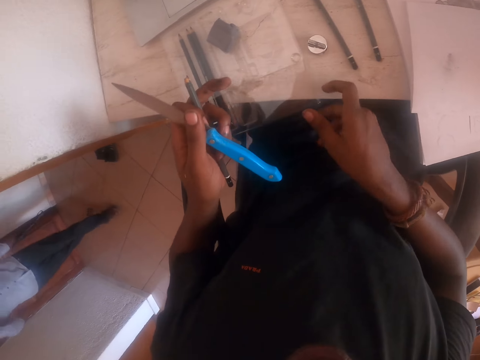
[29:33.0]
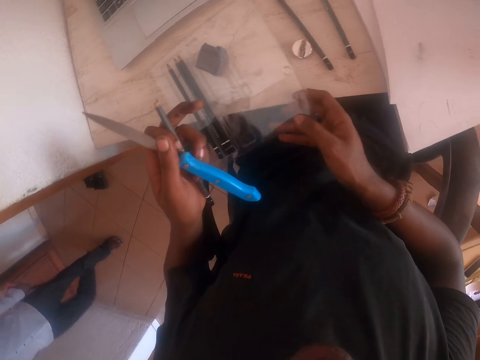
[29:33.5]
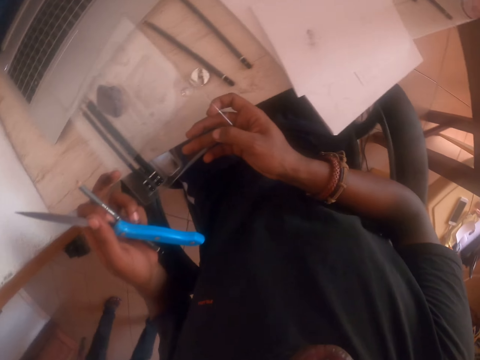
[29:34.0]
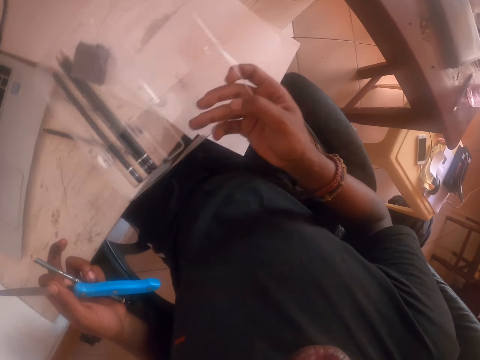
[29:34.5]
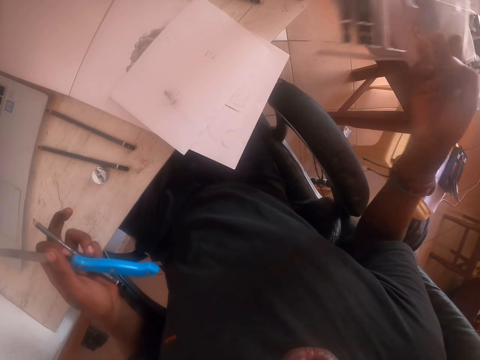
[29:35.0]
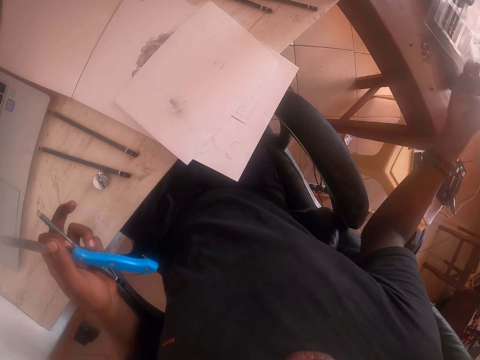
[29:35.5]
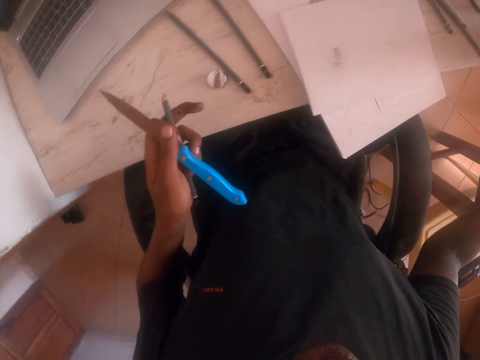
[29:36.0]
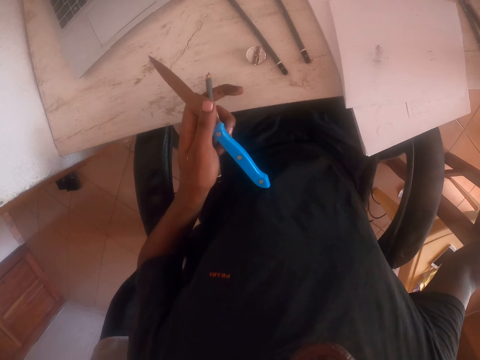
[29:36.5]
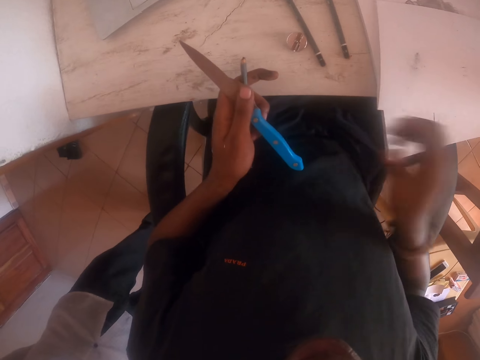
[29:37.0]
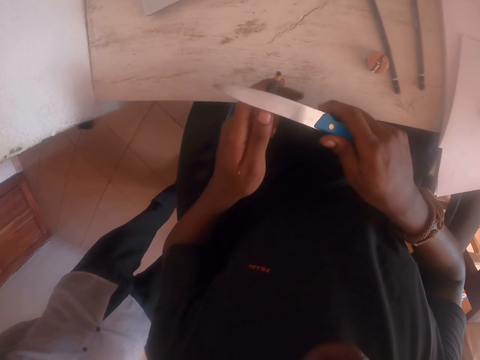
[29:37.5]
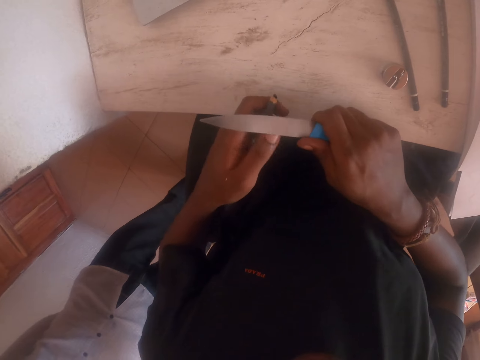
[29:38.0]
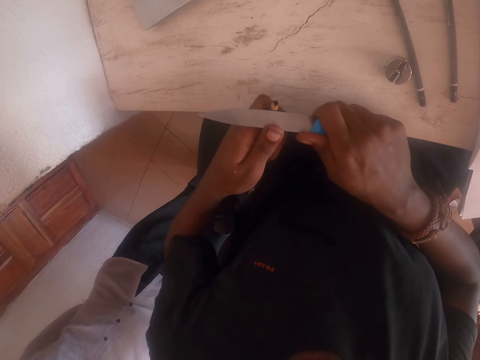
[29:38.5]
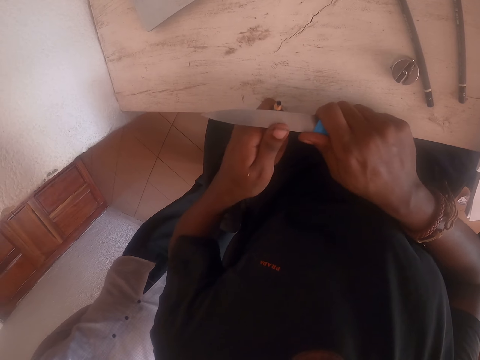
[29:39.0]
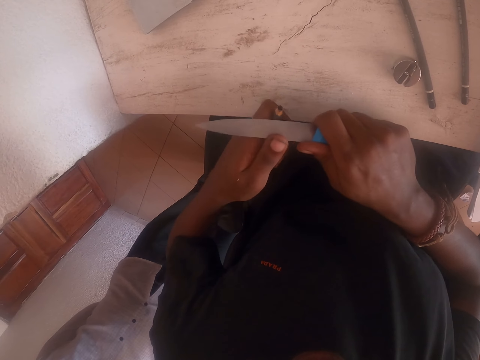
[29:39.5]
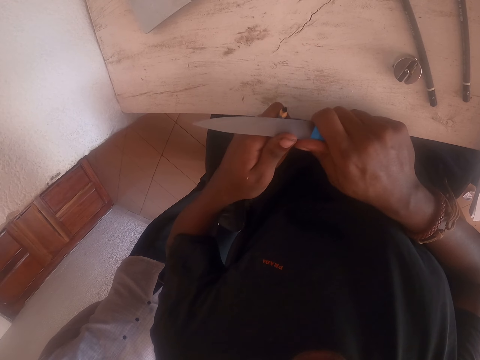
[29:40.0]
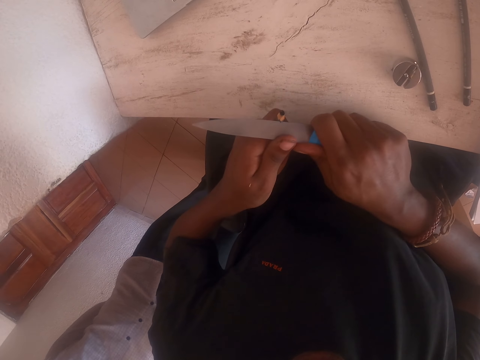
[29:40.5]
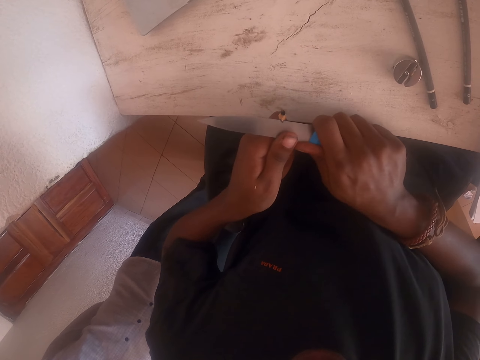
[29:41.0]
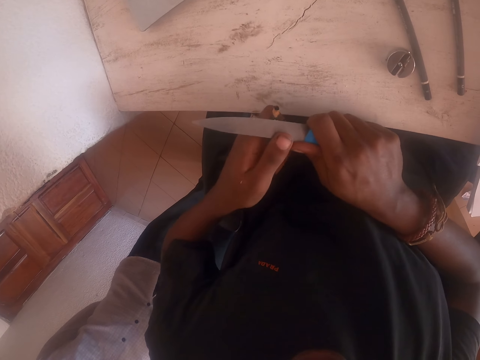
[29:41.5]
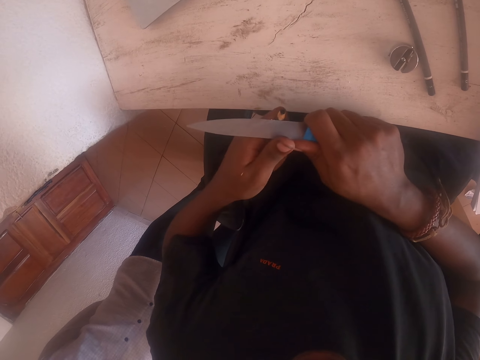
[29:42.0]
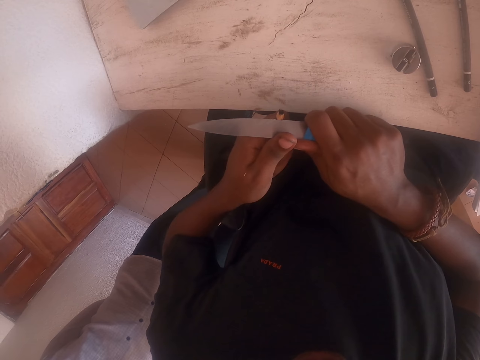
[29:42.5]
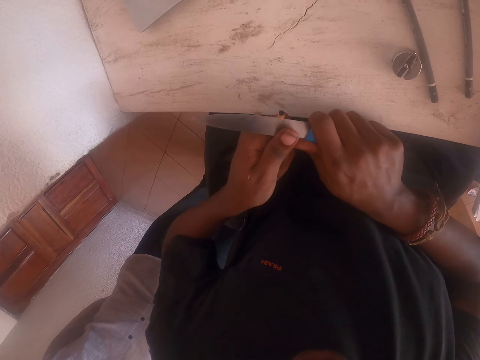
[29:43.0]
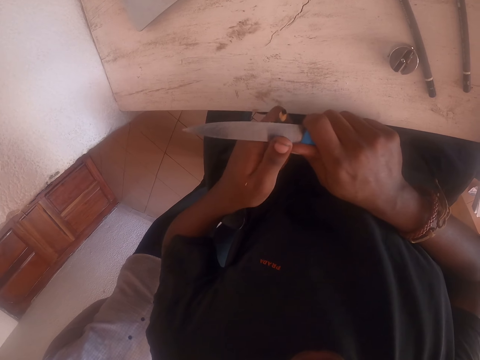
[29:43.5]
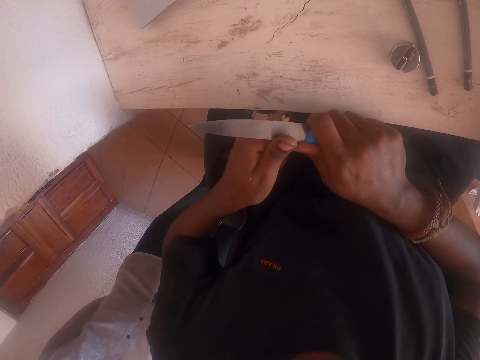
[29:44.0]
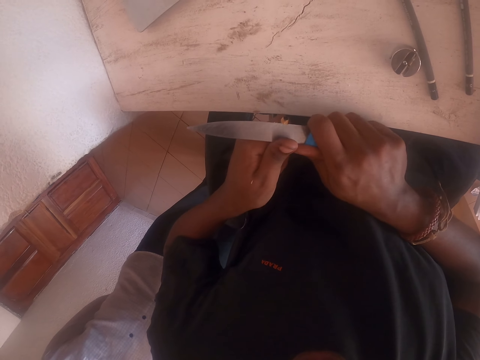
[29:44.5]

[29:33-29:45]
The camera wearer picks up the transparent paper or pencil holder from the table. They put the transparent paper on the table. They sharpen the pencil with the knife.

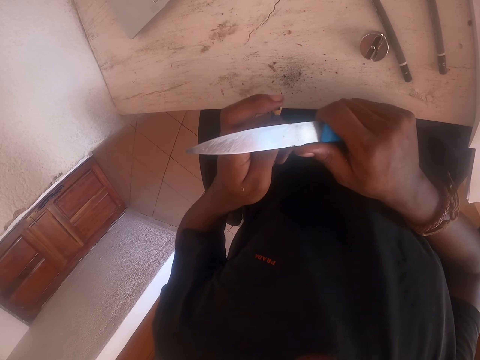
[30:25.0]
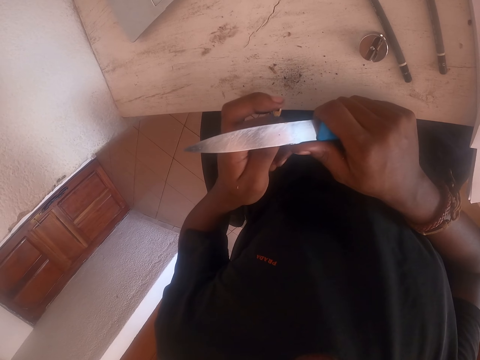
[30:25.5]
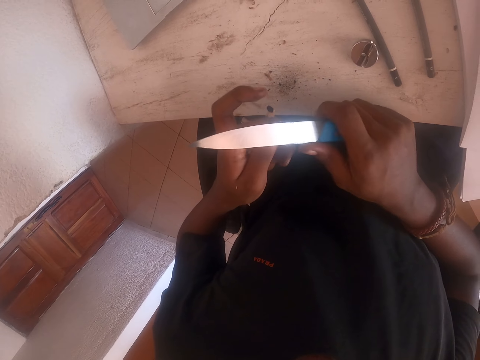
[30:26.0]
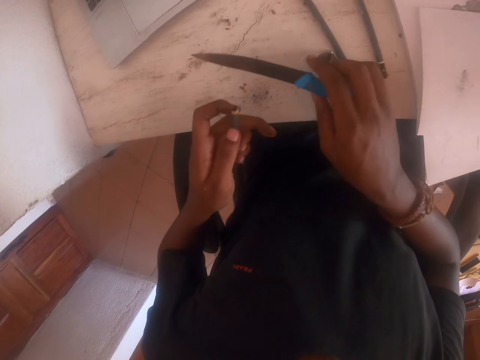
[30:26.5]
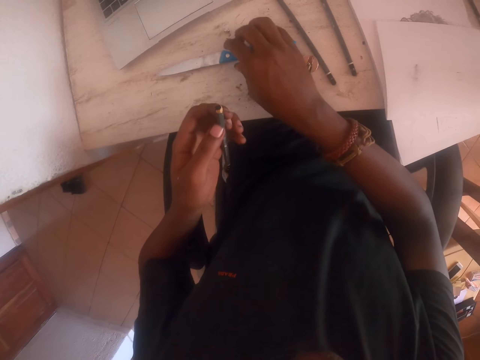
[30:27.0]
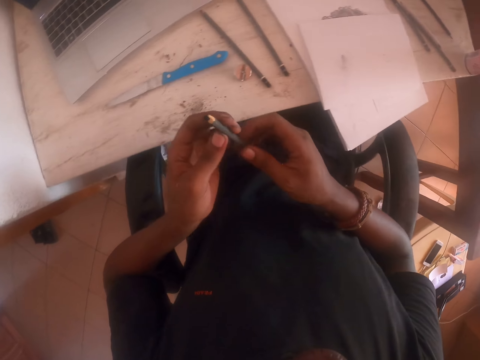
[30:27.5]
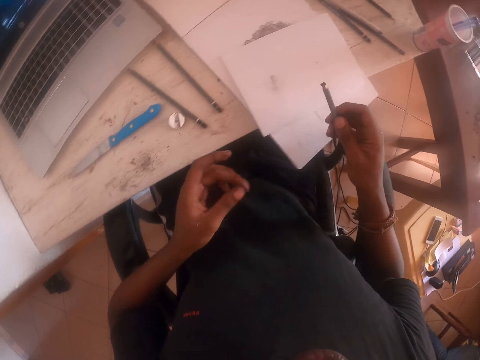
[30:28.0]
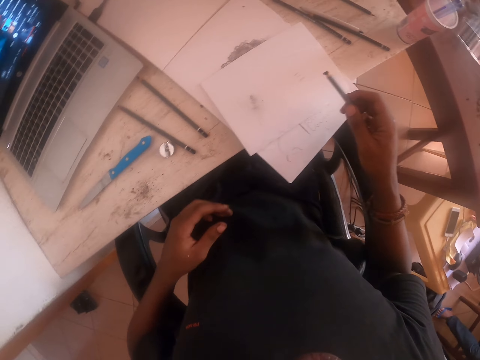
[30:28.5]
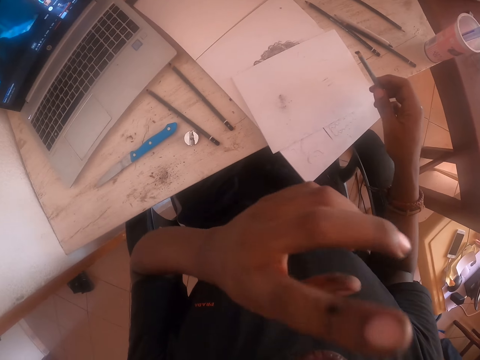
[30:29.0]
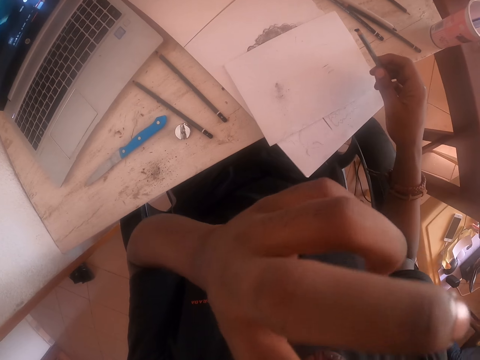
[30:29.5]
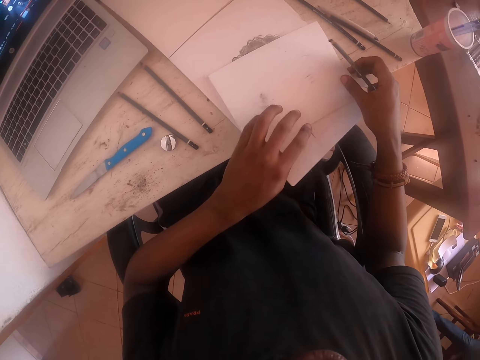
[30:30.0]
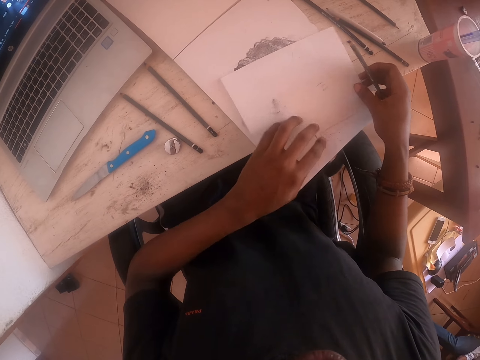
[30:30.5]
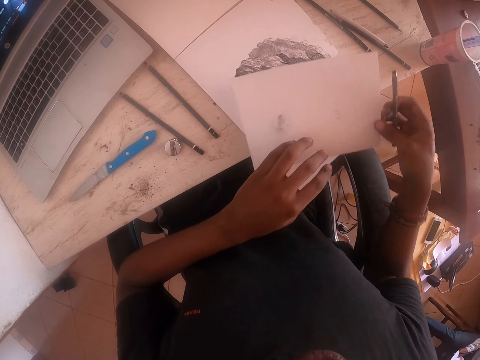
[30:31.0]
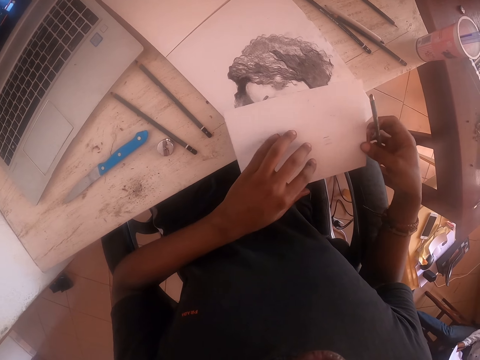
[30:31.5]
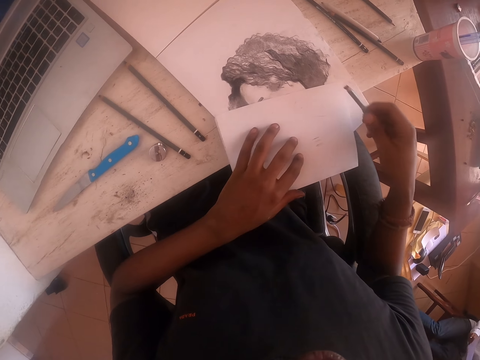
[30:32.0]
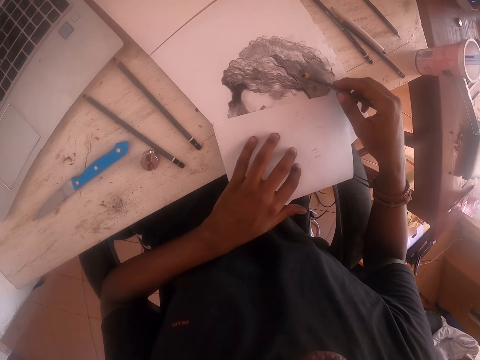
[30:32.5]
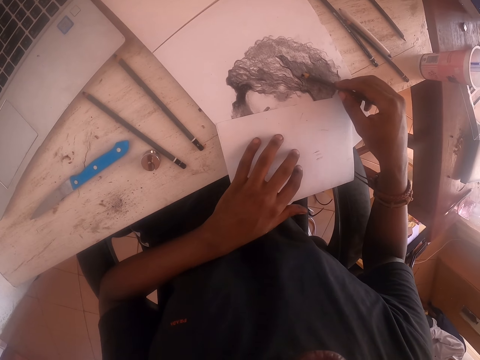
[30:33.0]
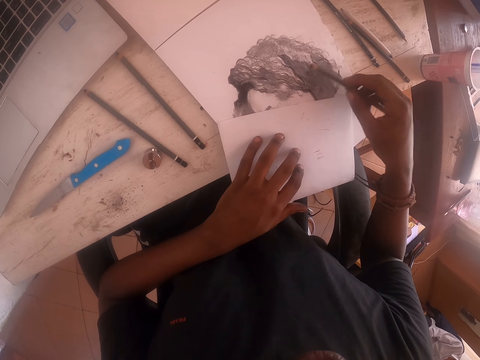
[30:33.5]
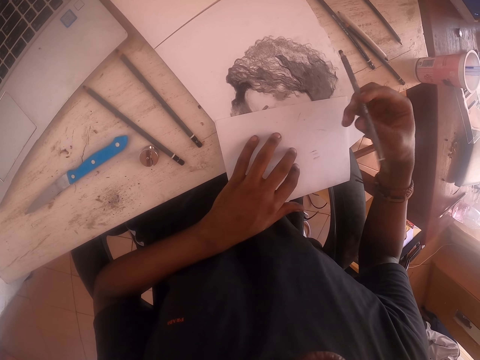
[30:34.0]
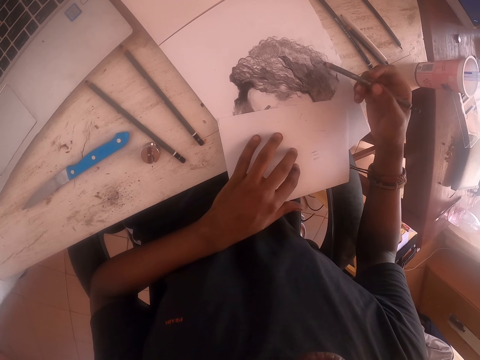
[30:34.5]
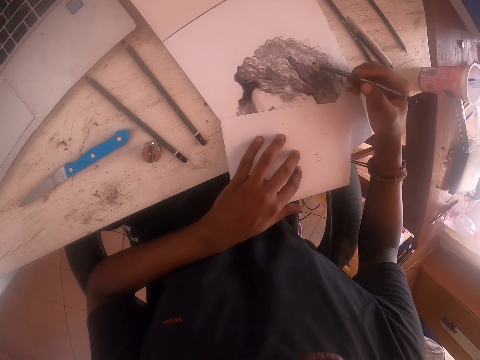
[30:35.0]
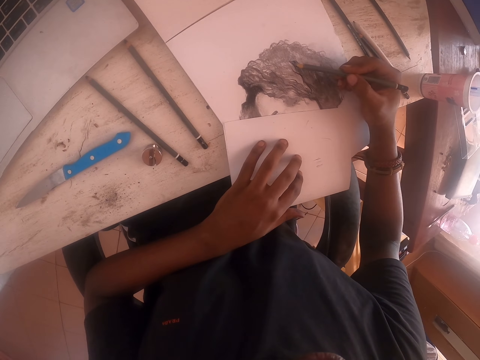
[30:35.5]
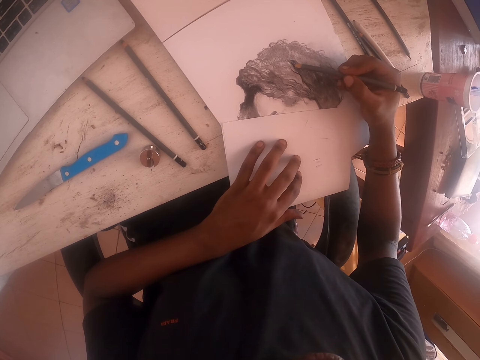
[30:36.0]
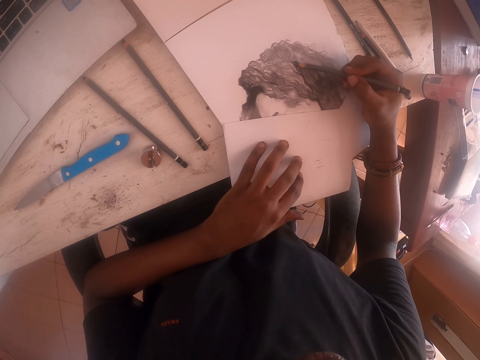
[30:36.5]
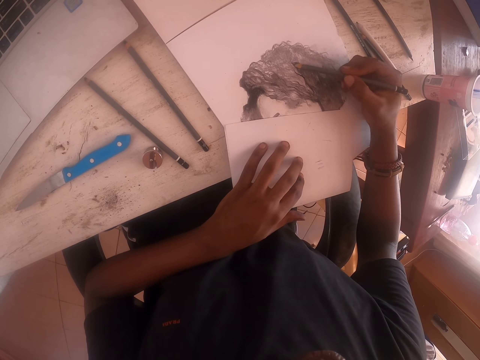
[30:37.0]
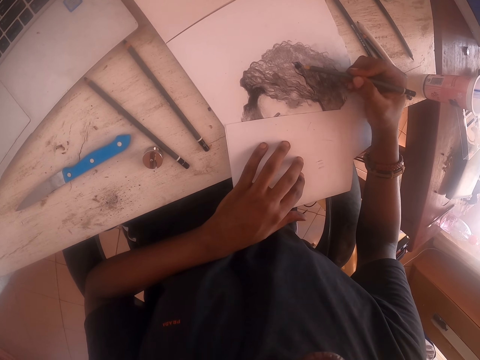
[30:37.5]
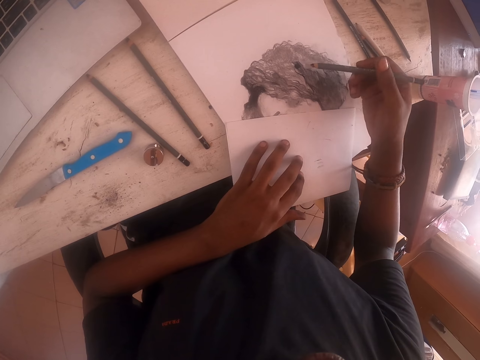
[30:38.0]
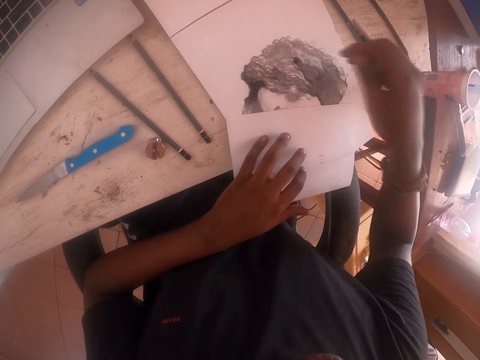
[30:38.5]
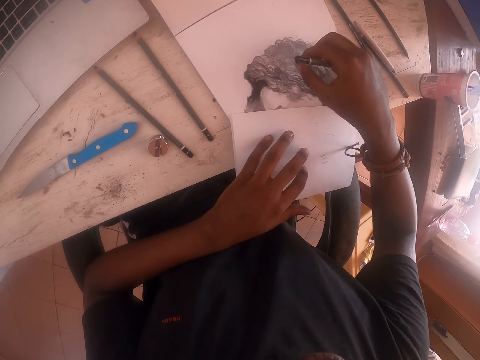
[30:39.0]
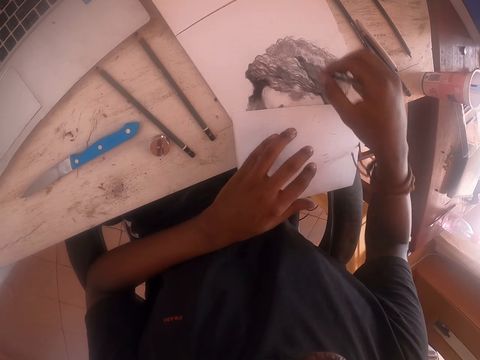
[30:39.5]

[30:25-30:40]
The camera wearer puts the knife on the table. He looks around. He raises the left hand. He touches his face. He moves a paper. He colors on the paper on the table. He stops drawing. He picks up the graphite from the paper.
